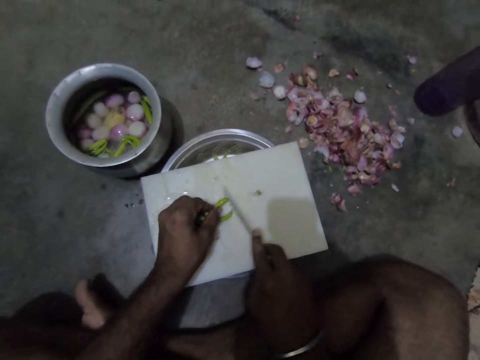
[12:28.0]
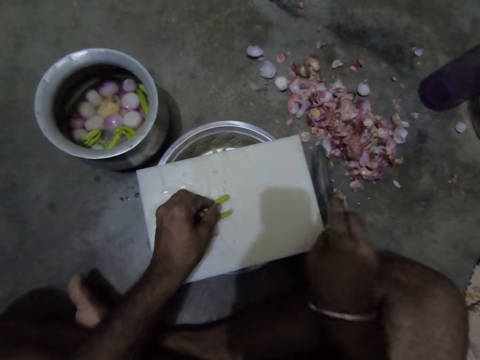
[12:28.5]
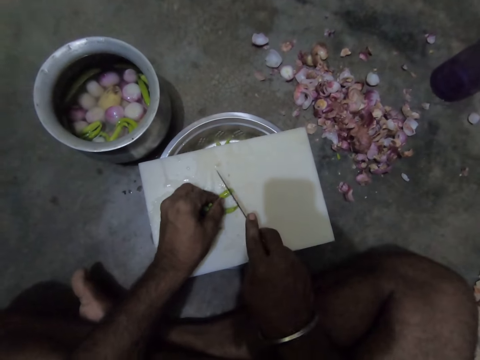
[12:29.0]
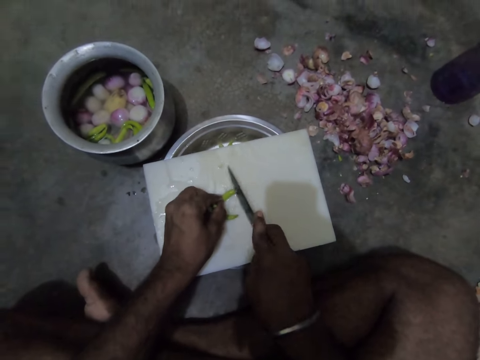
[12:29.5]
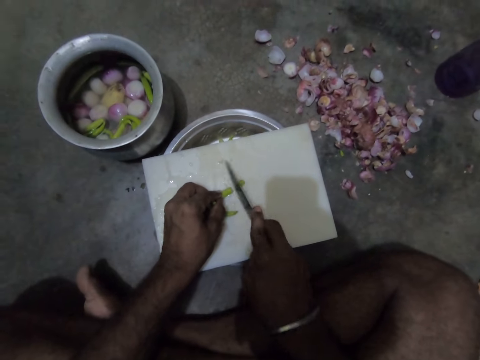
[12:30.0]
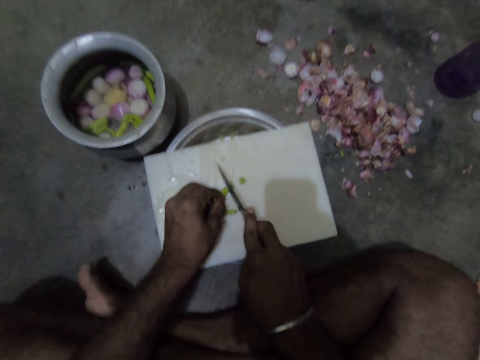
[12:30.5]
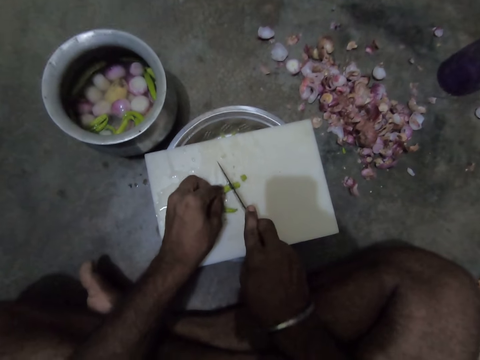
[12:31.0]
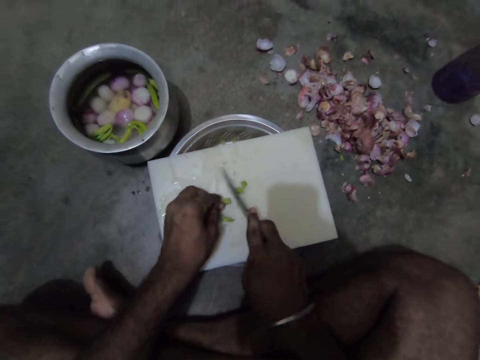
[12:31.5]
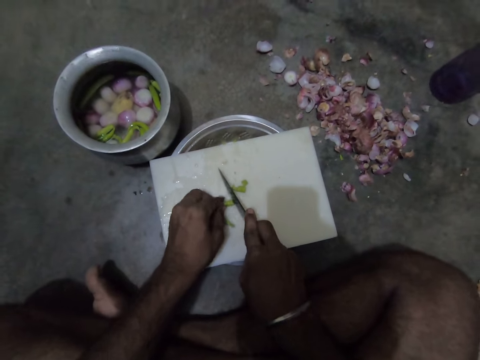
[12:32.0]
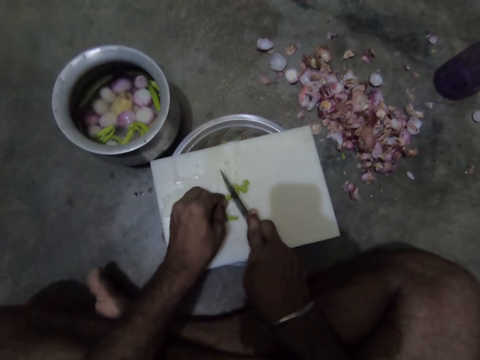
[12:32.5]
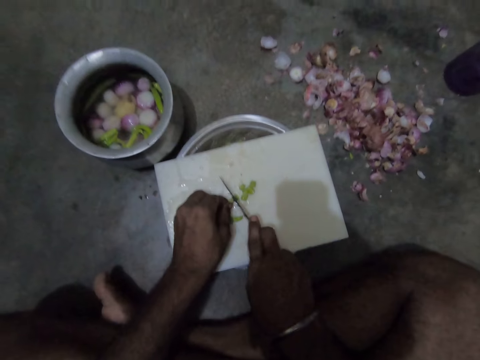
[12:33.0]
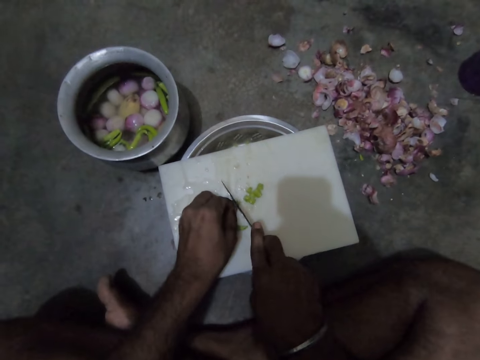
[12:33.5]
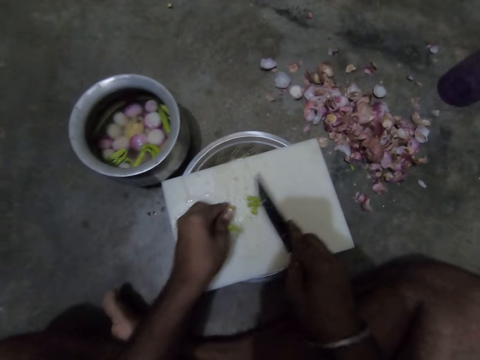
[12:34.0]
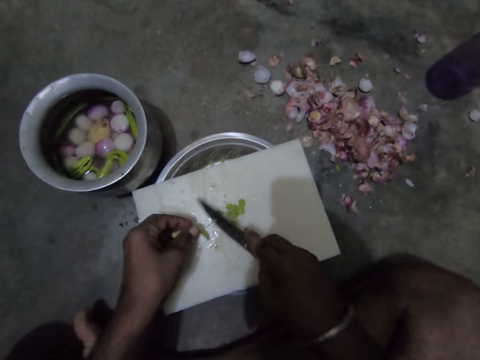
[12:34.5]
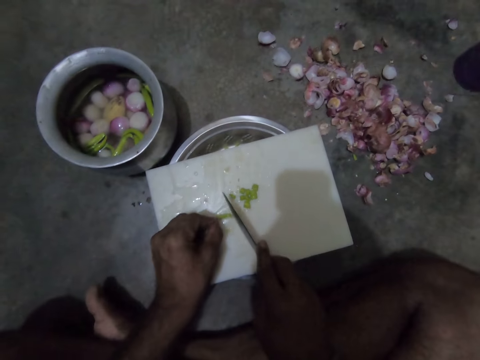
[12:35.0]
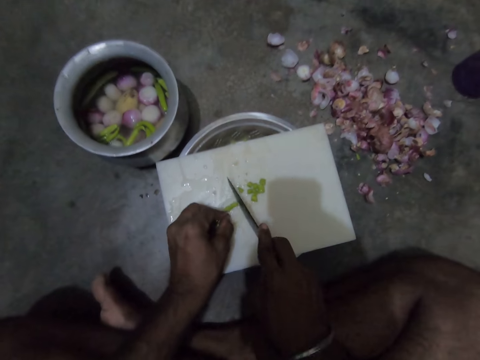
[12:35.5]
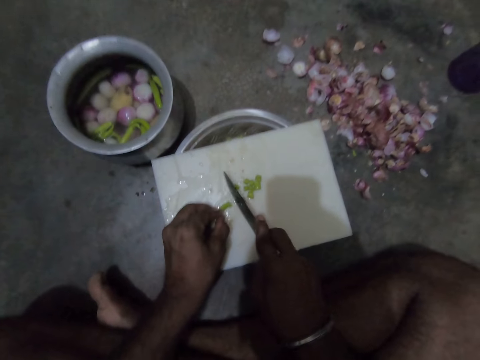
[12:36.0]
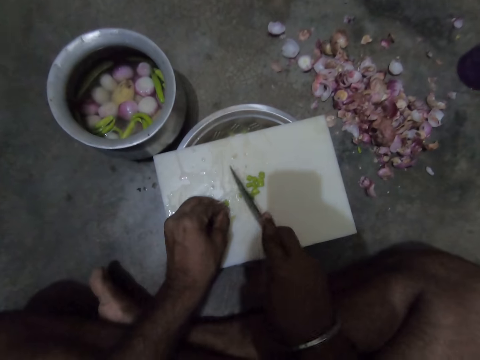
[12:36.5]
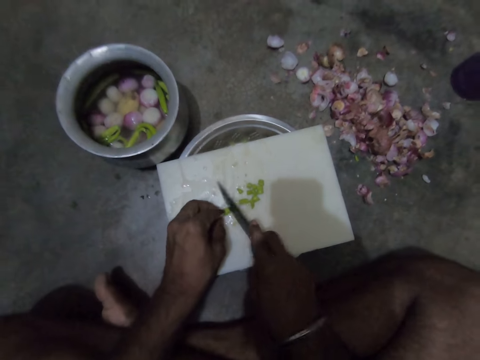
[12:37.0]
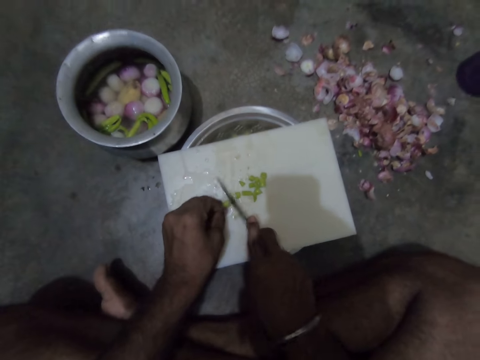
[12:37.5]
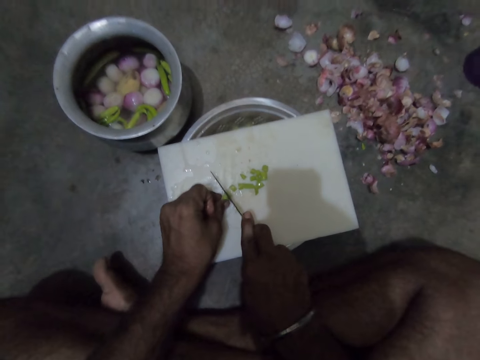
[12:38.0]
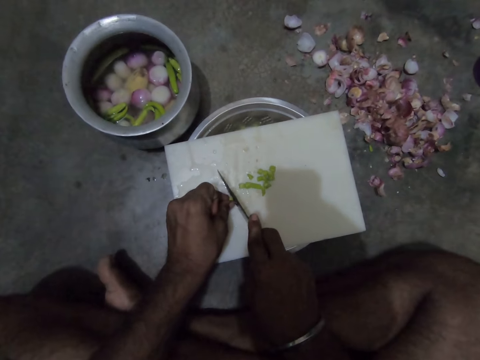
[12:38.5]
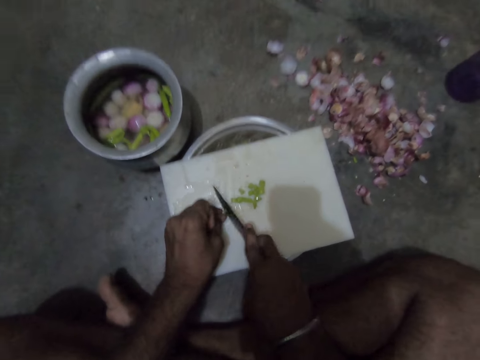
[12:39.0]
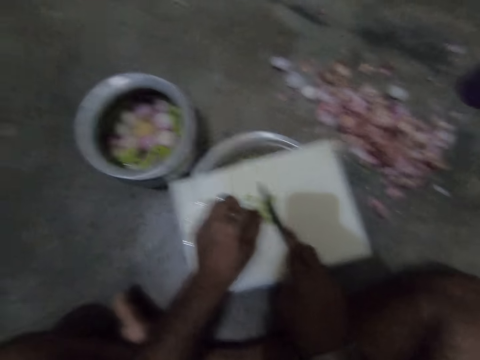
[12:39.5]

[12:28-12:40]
The camera wearer chops off the stalk of the pepper with the knife. He chops the pepper on the tray with the knife in his right hand.

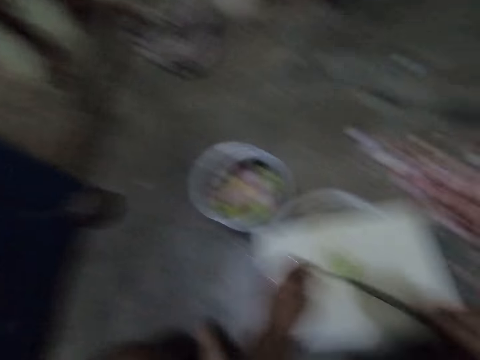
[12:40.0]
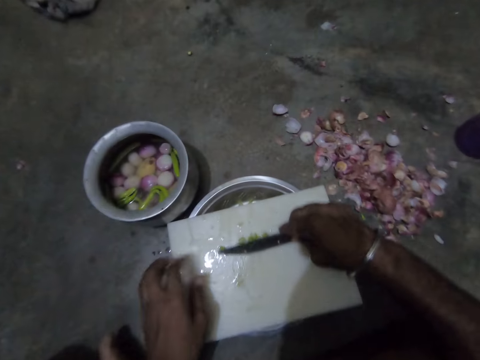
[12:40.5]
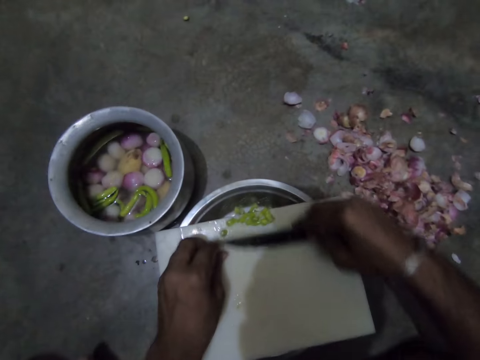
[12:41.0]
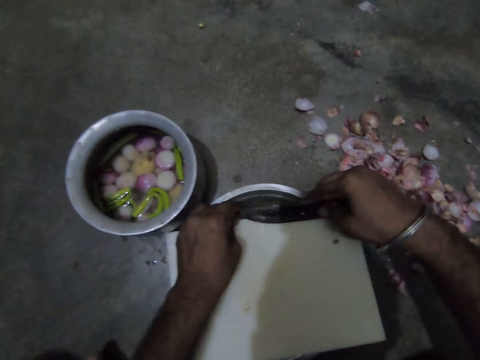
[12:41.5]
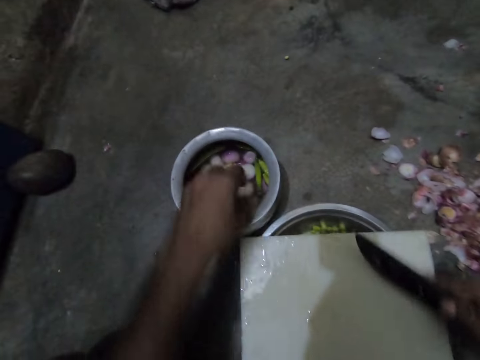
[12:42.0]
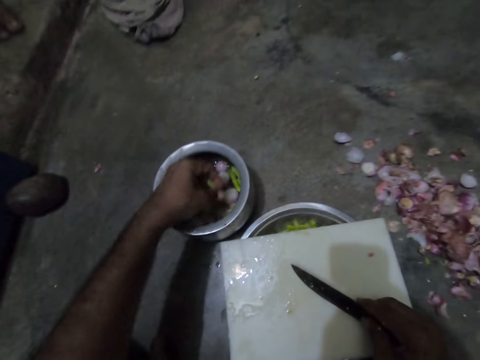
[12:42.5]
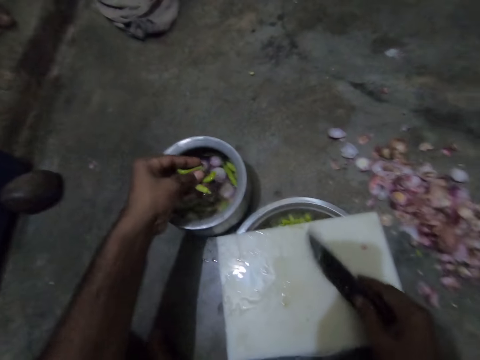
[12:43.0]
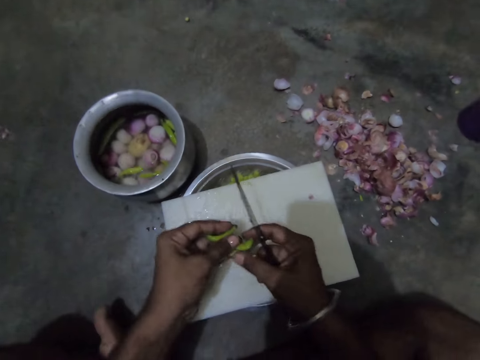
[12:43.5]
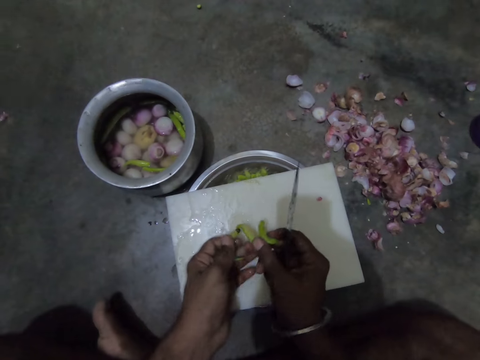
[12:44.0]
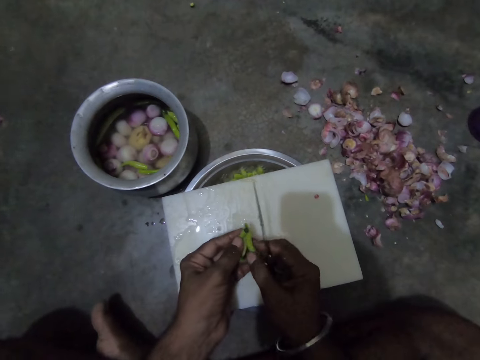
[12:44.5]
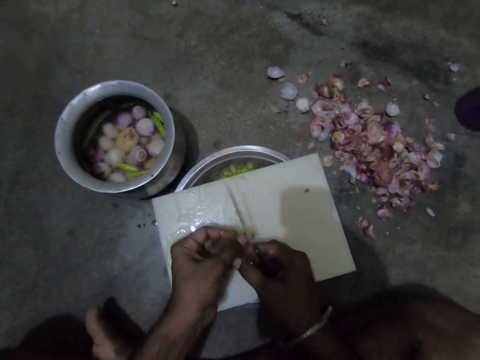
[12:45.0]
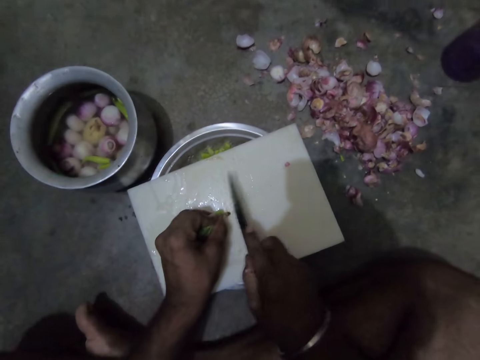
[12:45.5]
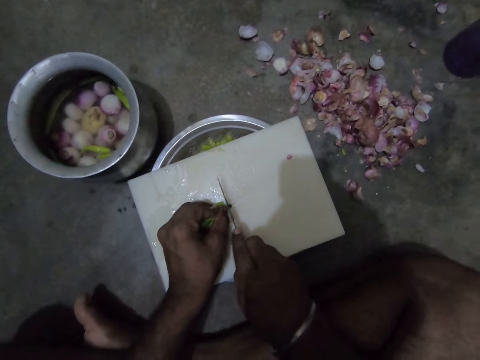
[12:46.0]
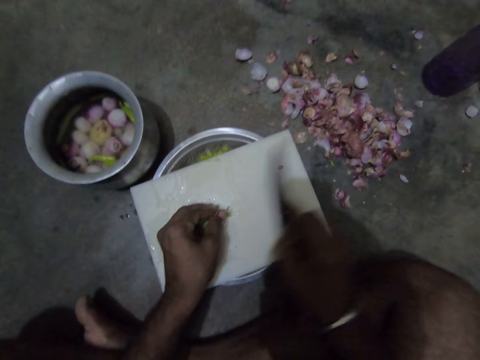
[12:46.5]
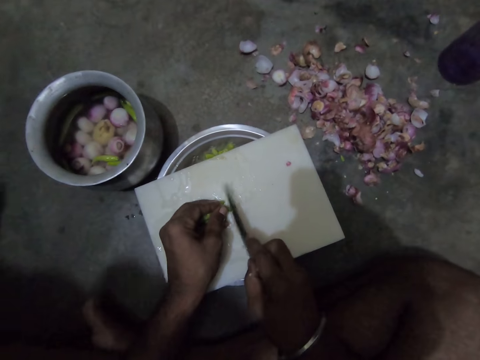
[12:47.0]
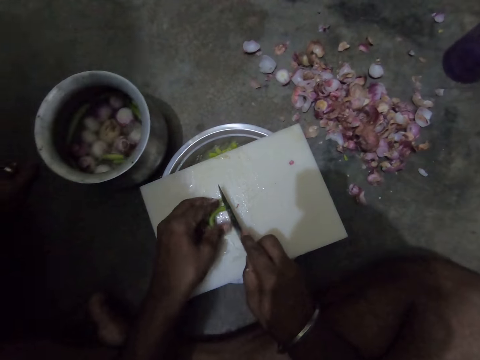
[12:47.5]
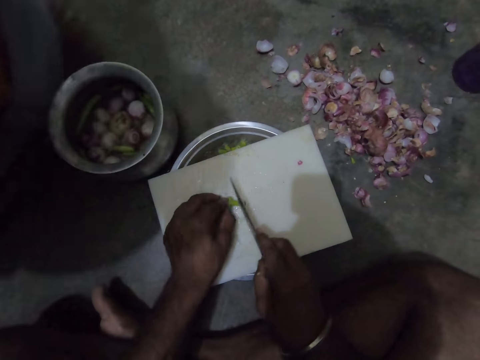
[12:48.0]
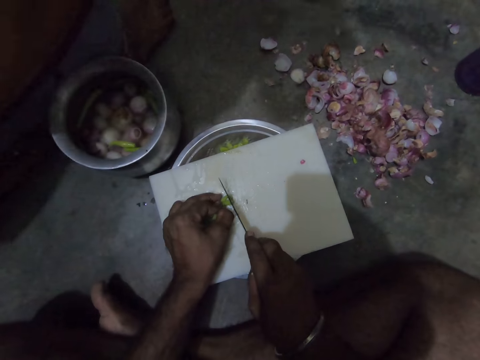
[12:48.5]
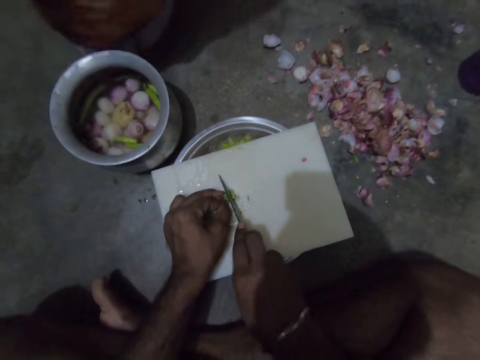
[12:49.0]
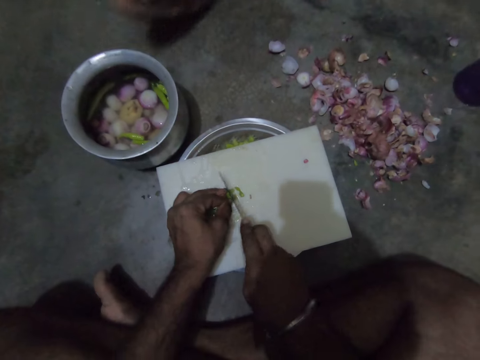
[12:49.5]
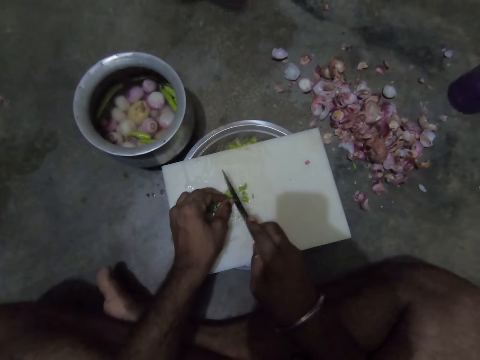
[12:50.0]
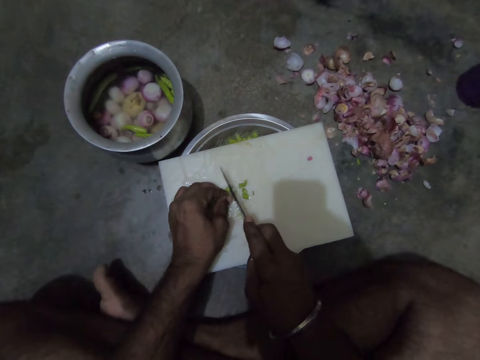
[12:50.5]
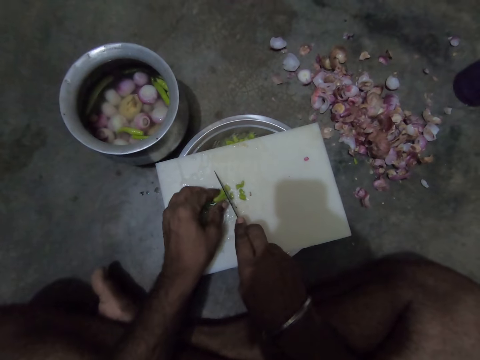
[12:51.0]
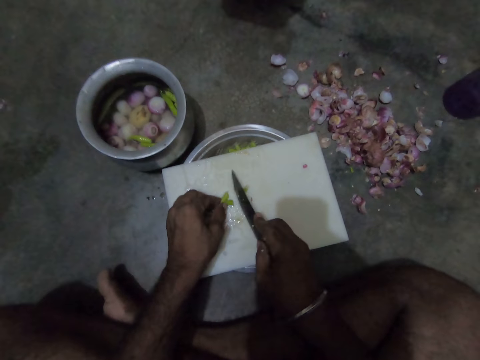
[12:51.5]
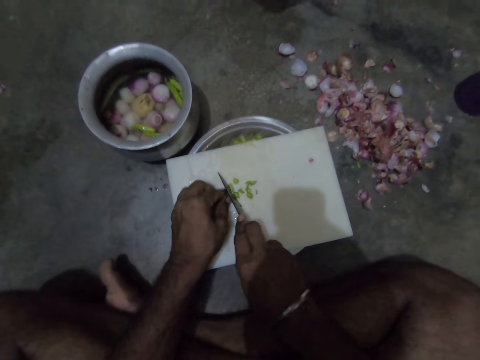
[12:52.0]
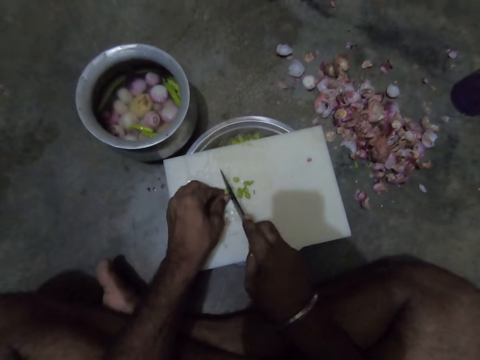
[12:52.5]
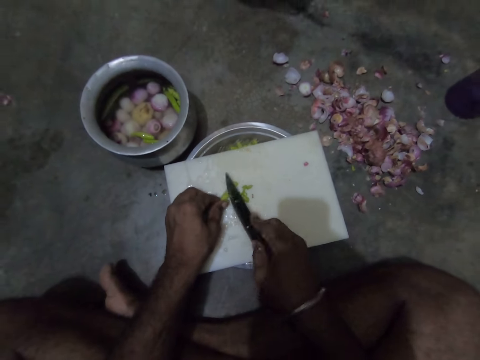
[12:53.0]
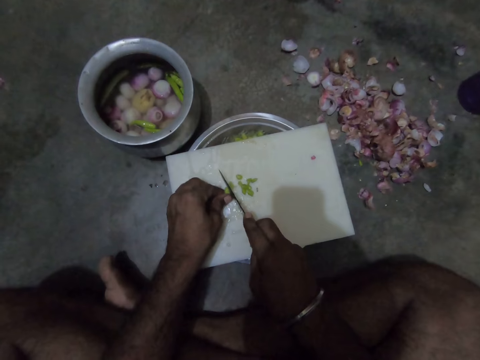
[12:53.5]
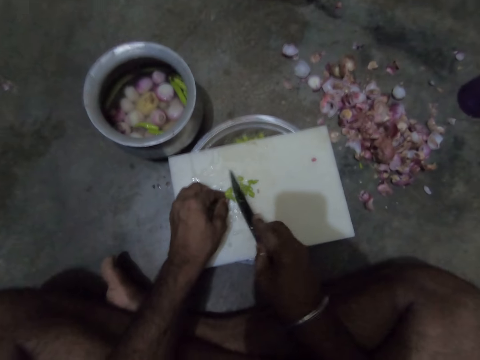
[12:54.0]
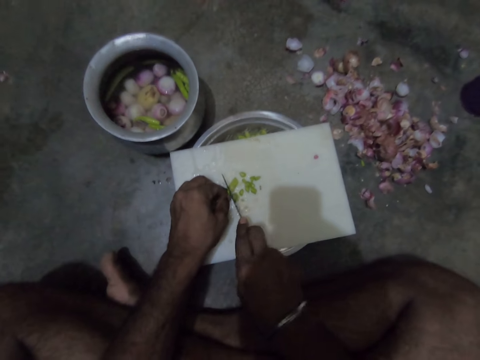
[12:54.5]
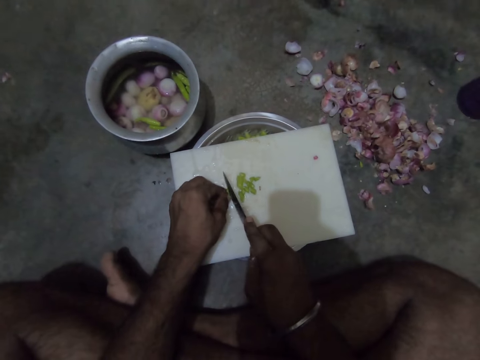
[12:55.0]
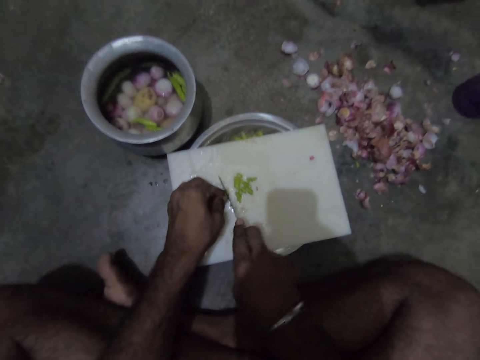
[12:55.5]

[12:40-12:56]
The camera wearer pours the chopped pepper from the tray into the steel bowl with a knife. He picks pieces of pepper from the bowl of pepper with his left hand. He adjusts the pieces of pepper in his left hand. He chops the pepper on the tray with the knife in his right hand.
